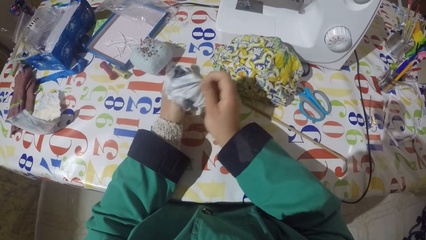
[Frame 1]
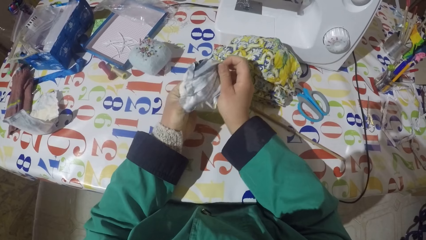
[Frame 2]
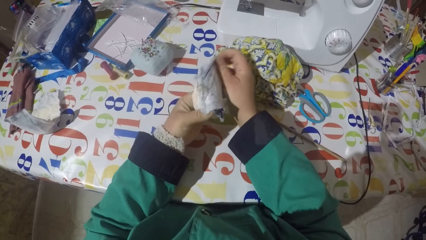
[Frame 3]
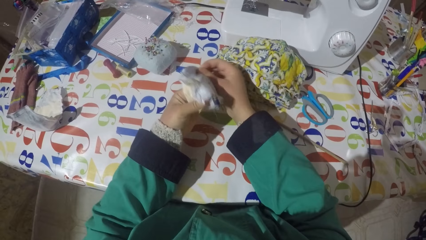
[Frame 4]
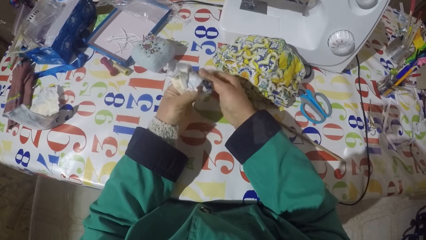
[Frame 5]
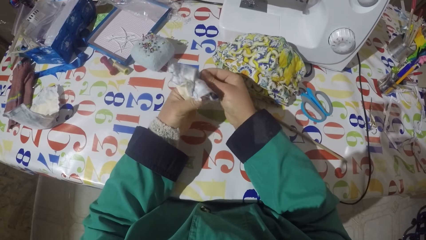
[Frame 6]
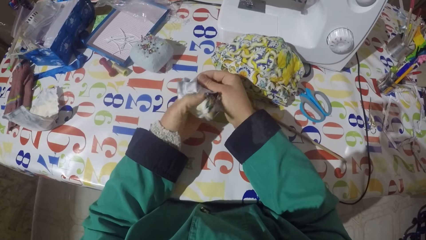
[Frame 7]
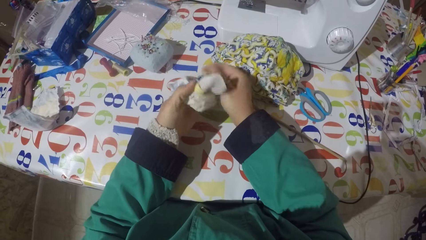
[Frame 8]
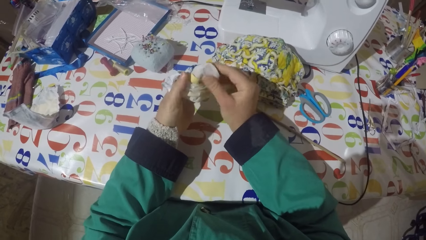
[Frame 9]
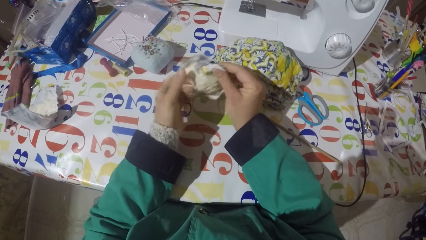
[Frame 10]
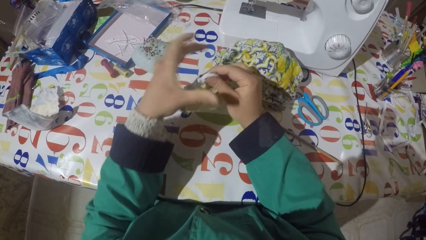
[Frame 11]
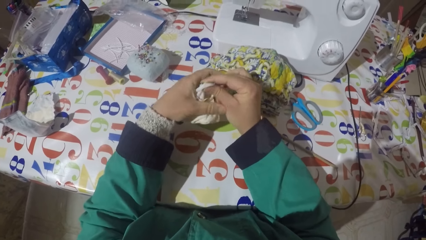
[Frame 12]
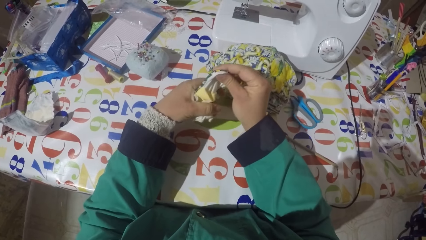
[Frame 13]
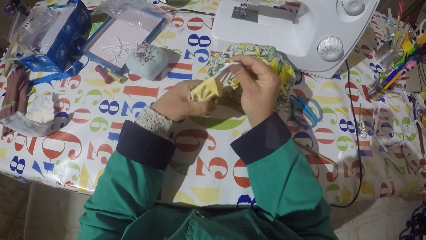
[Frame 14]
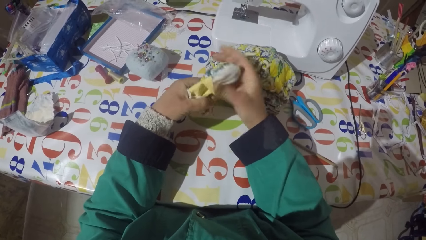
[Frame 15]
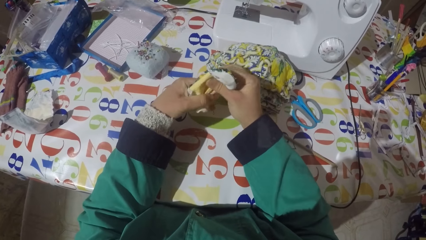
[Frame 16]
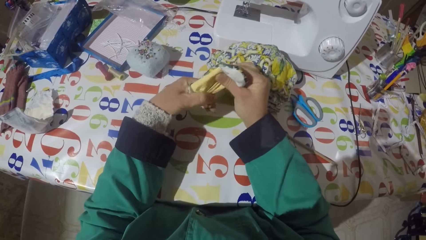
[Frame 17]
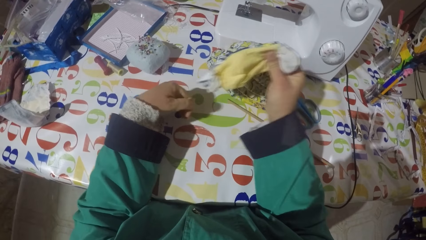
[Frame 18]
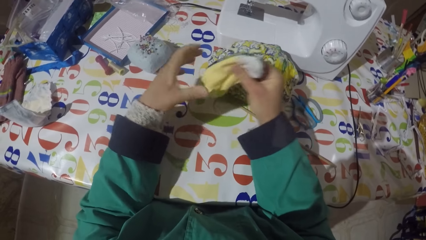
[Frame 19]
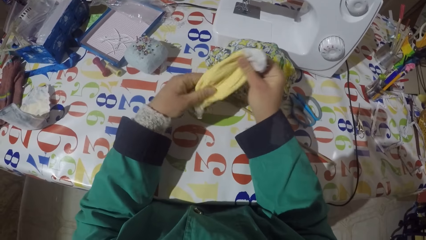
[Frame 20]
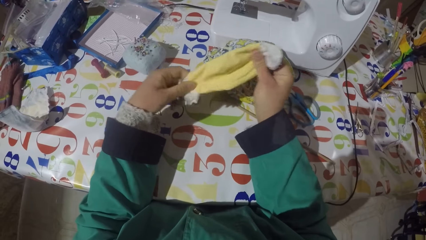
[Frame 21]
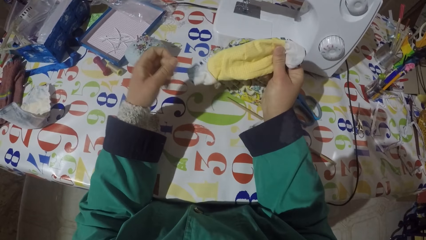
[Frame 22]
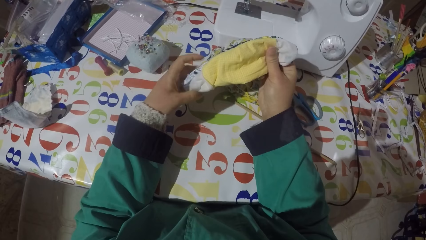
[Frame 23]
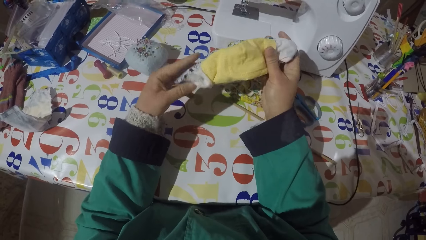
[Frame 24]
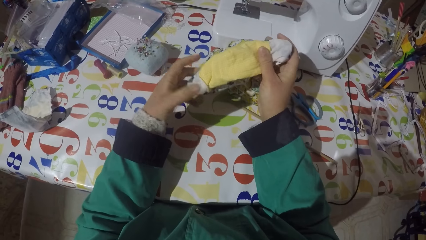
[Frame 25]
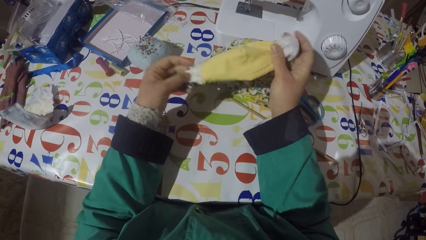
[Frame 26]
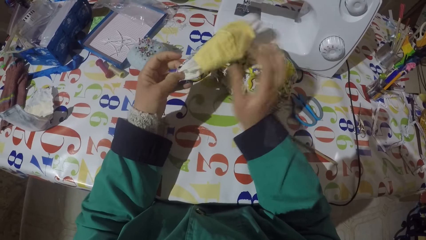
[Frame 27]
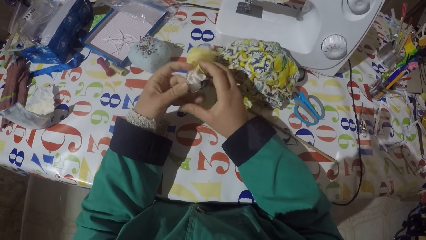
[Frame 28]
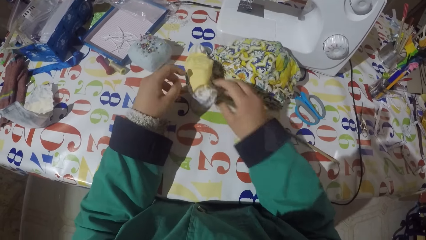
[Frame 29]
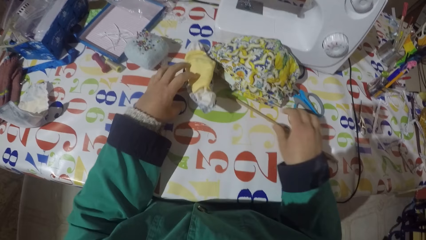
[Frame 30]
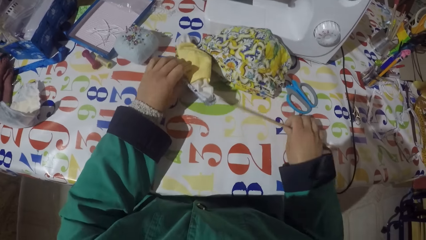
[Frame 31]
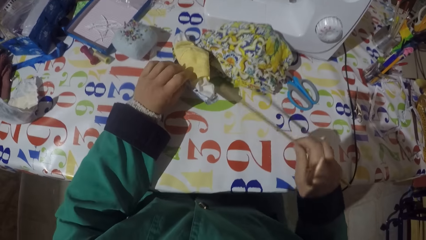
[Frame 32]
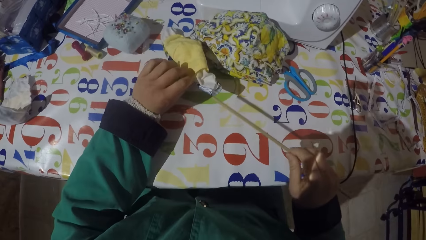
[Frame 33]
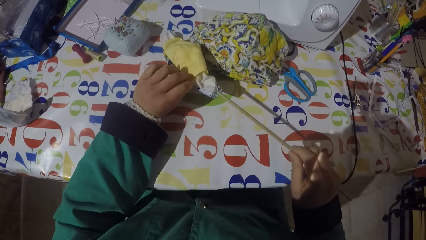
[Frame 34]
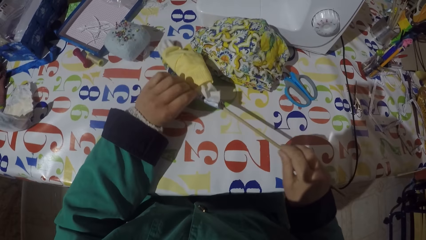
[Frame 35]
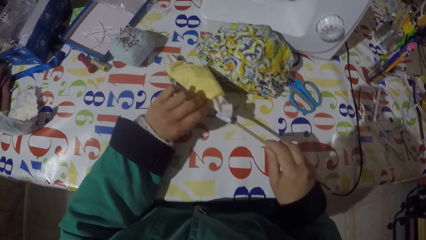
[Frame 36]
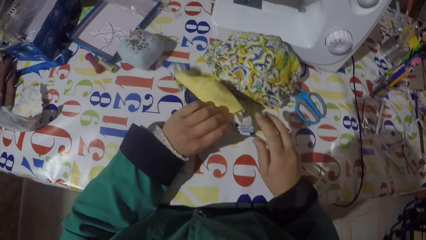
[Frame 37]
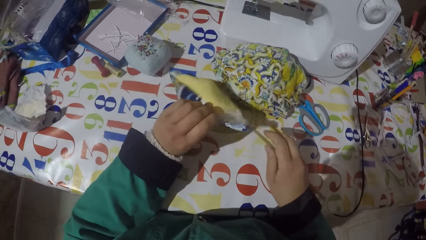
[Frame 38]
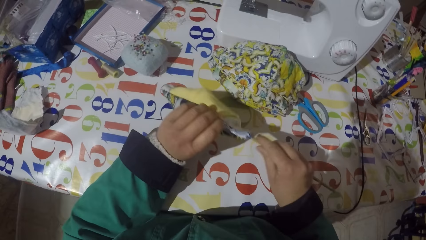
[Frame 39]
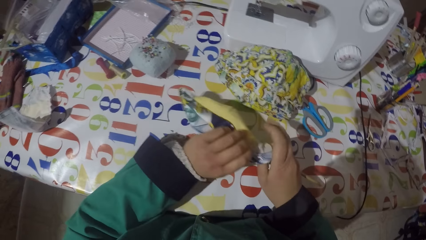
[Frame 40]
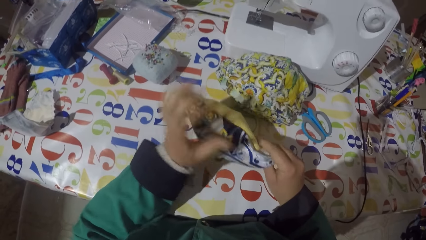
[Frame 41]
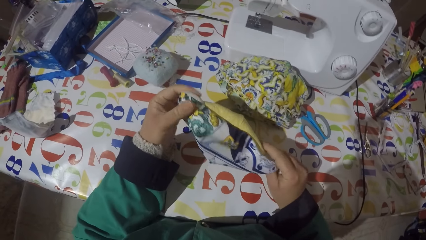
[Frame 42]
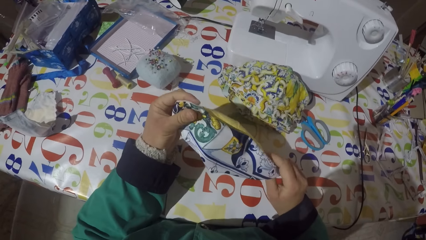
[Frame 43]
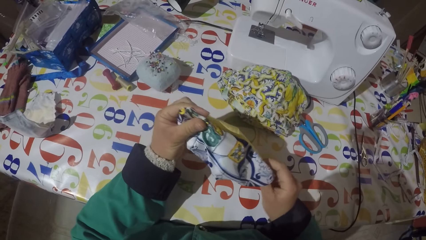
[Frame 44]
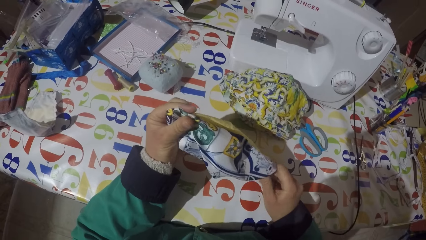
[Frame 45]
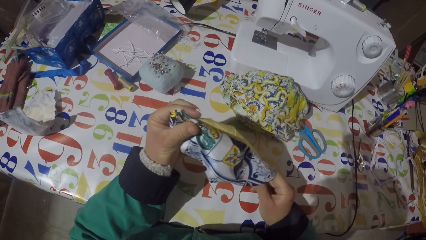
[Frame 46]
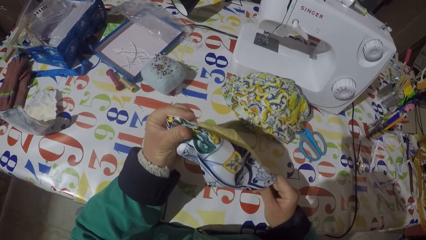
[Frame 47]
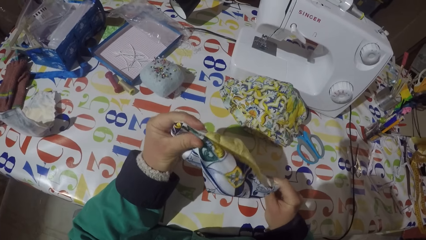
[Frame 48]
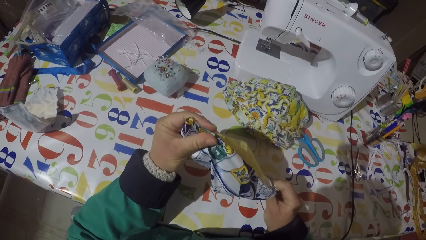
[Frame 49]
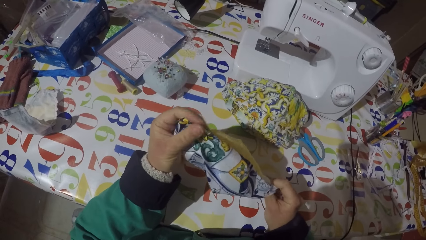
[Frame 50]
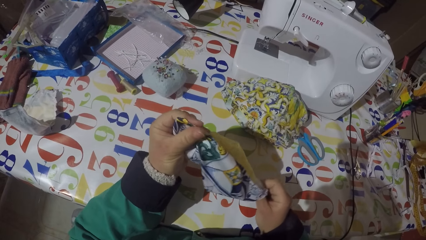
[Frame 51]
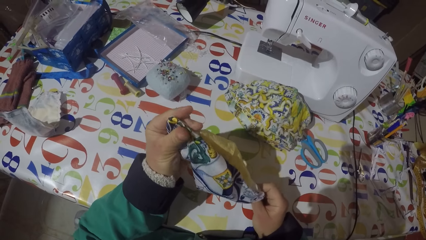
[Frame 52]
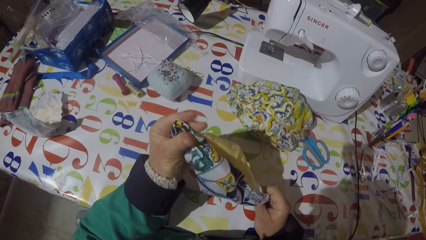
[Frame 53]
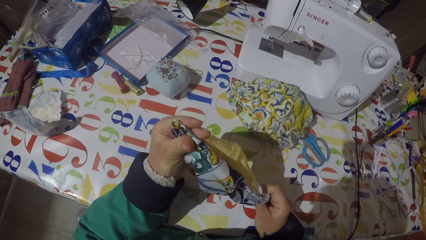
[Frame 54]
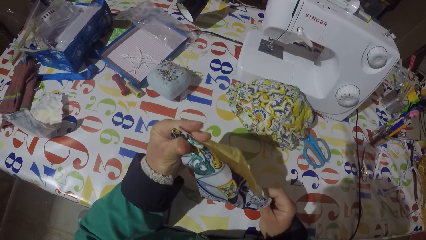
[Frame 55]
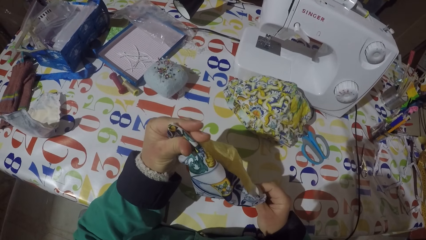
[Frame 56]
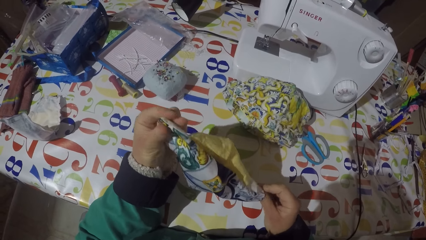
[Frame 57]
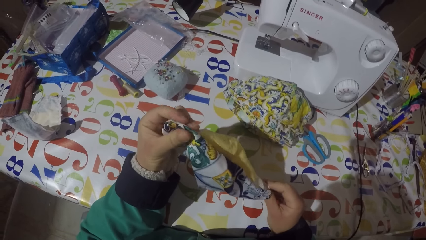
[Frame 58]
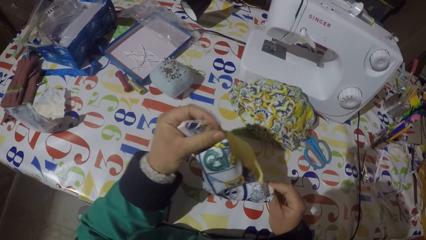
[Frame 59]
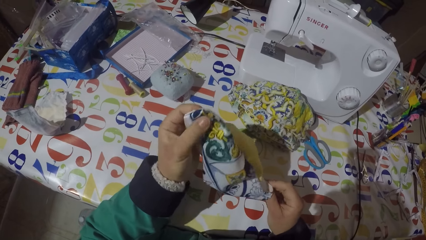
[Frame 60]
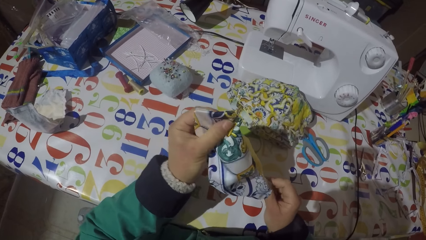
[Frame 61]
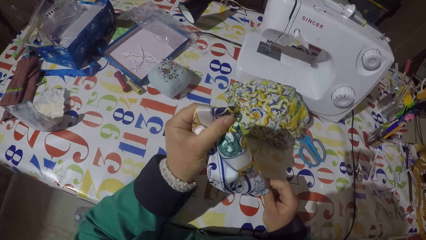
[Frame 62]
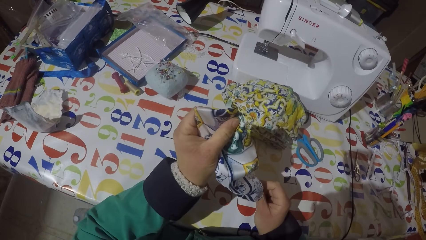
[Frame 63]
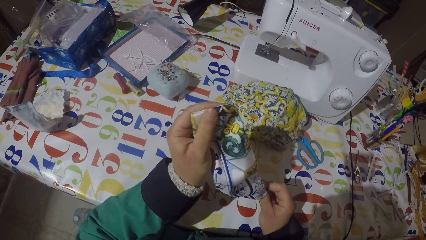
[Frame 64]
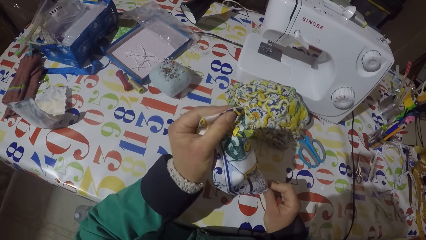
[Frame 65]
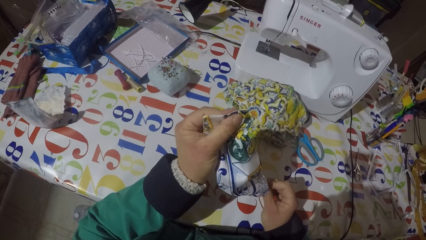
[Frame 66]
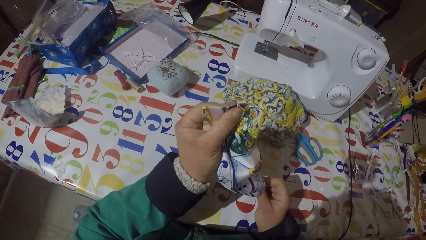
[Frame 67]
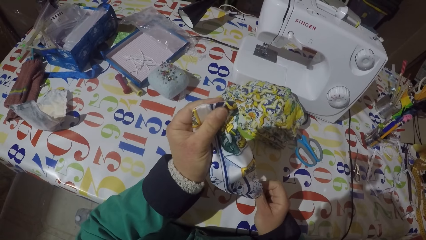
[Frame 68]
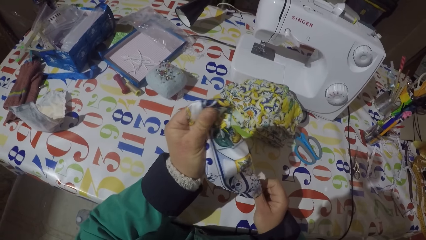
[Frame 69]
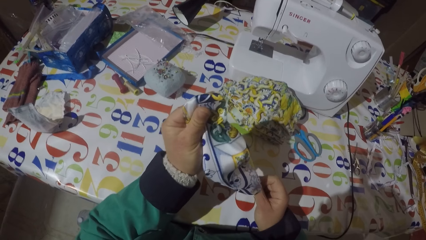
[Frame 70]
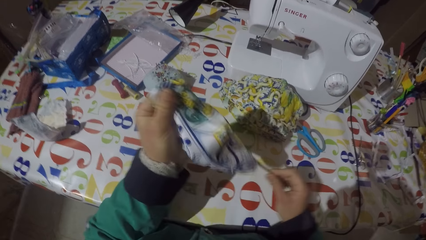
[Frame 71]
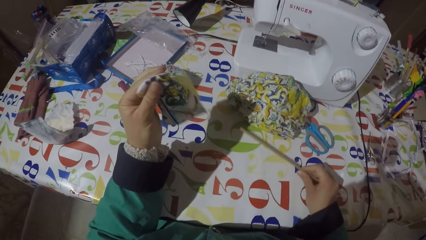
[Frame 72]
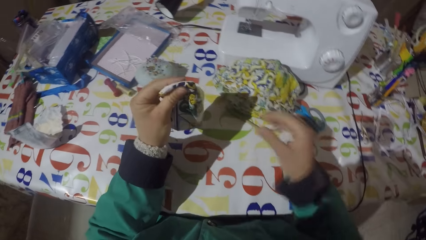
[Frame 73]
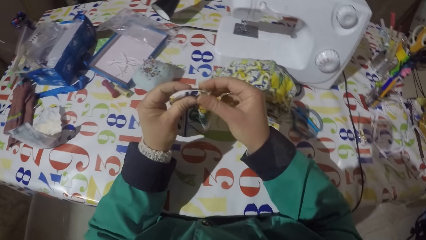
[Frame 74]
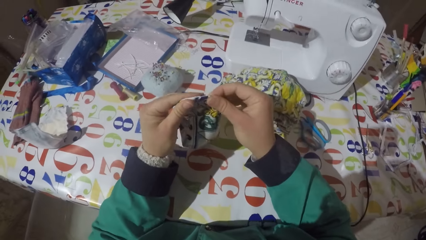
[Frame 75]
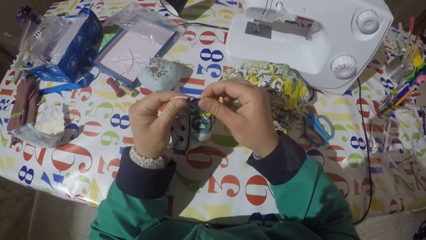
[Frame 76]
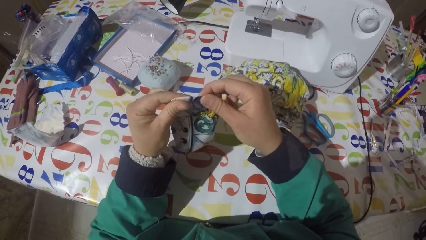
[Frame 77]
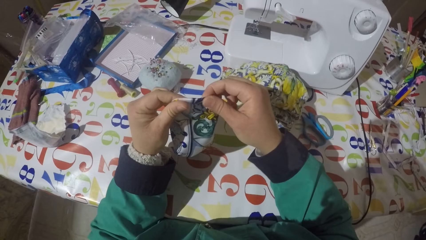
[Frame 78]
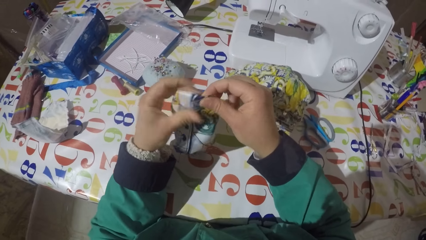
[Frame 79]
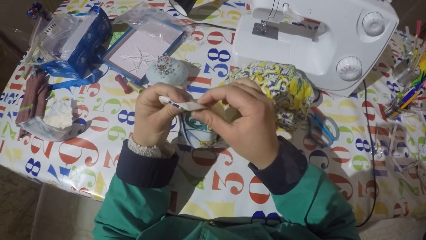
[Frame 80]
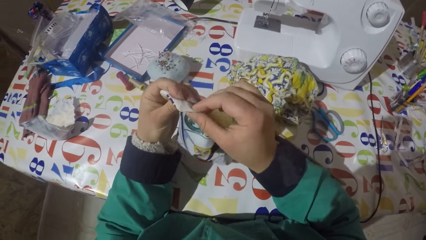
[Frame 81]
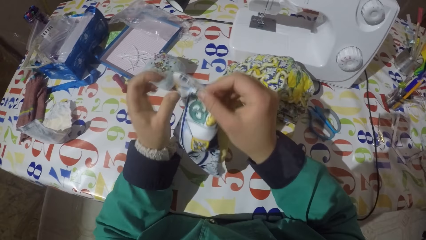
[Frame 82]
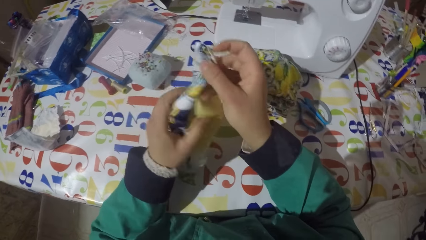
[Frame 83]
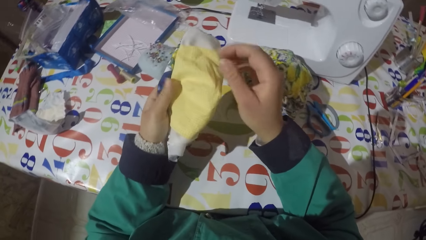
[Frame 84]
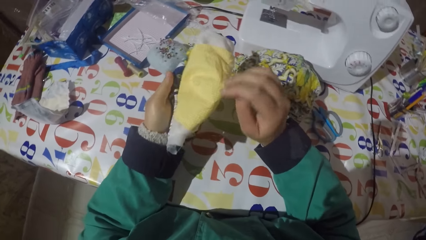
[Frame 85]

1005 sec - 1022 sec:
The camera wearer turns the face mask or piece of garment inside out. They pull the face mask inside out. They put the piece of garment on the table. They pick a piece of stick from the table. They pick the piece of garment from the table. They insert the stick in the face mask. They push the piece of garment edges with the piece of stick. They straighten the face mask. They put the piece of stick on the table. They stretch the piece of garment. They straighten the face mask.
